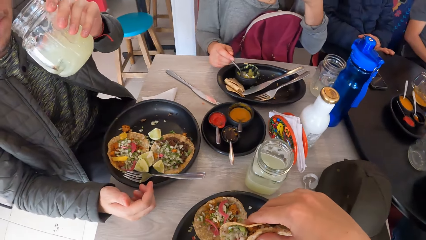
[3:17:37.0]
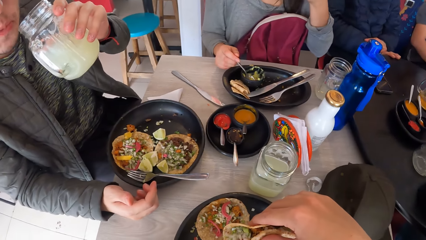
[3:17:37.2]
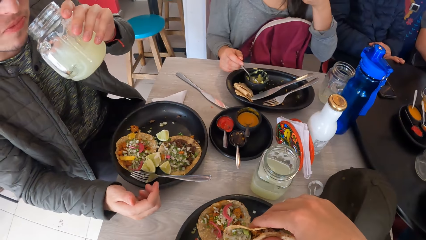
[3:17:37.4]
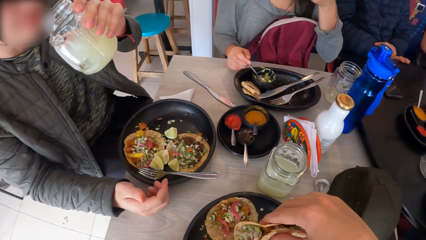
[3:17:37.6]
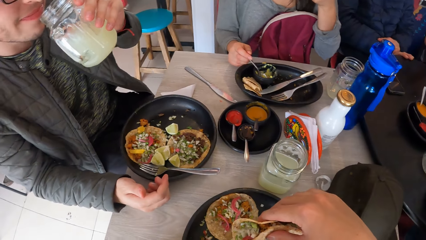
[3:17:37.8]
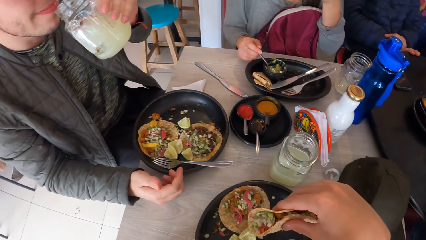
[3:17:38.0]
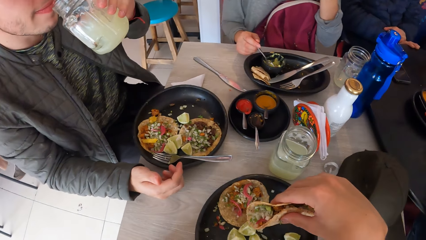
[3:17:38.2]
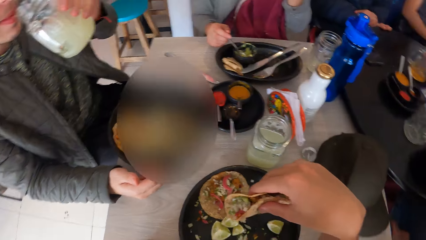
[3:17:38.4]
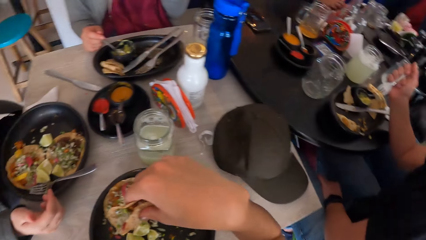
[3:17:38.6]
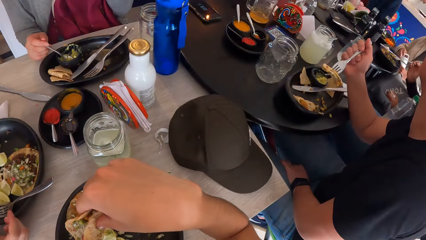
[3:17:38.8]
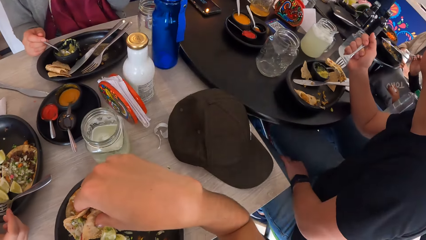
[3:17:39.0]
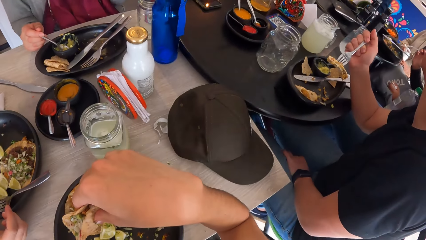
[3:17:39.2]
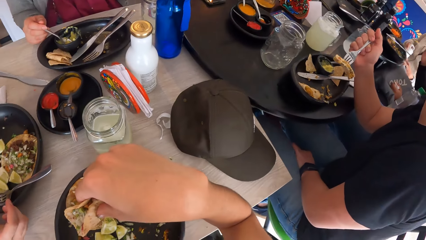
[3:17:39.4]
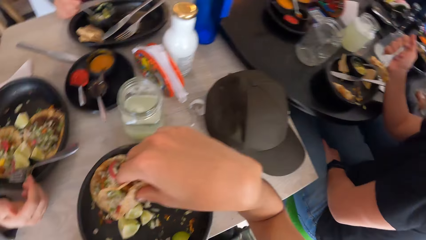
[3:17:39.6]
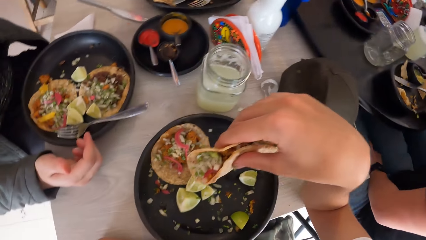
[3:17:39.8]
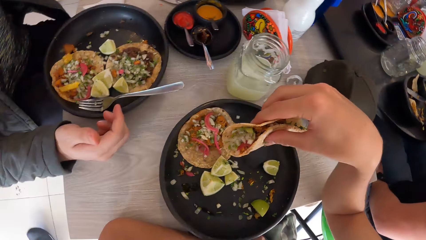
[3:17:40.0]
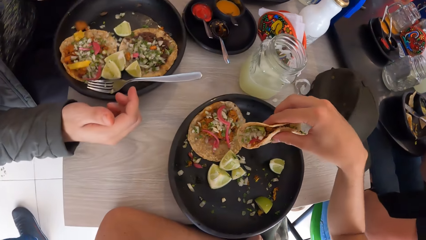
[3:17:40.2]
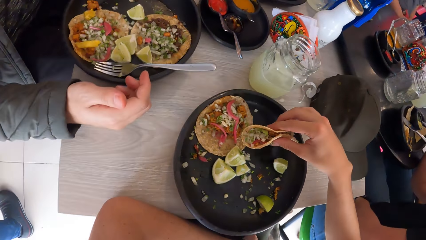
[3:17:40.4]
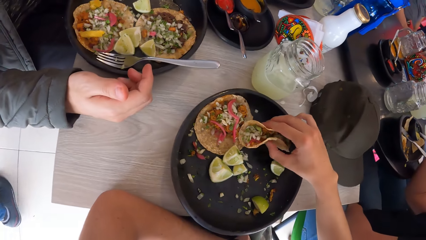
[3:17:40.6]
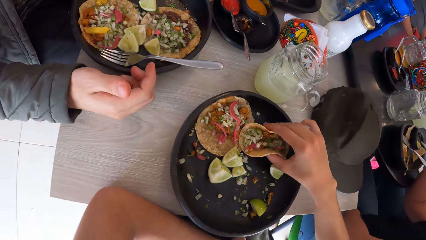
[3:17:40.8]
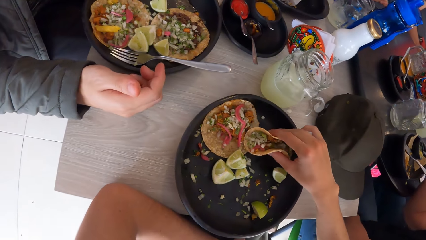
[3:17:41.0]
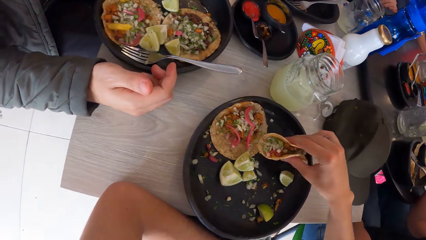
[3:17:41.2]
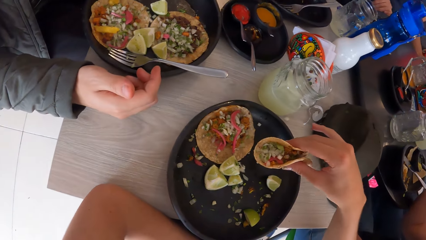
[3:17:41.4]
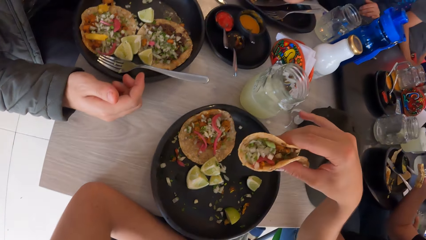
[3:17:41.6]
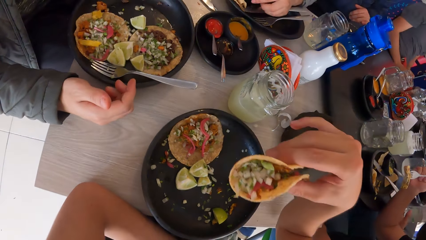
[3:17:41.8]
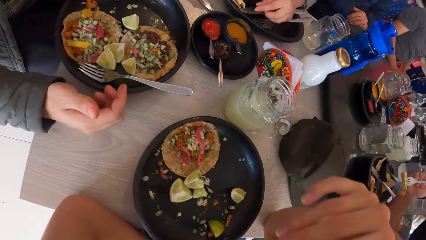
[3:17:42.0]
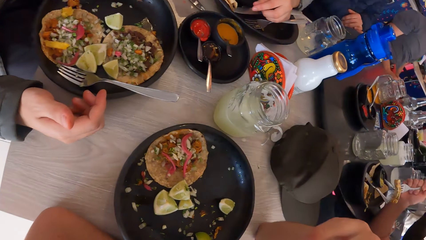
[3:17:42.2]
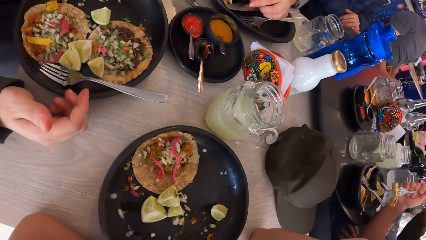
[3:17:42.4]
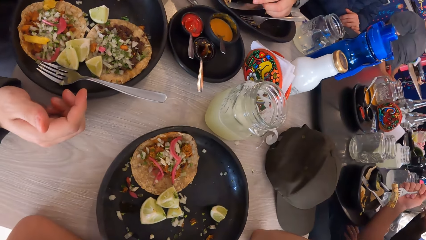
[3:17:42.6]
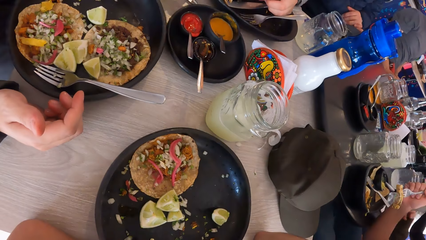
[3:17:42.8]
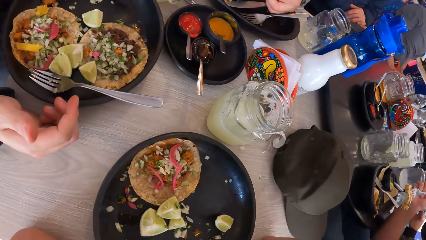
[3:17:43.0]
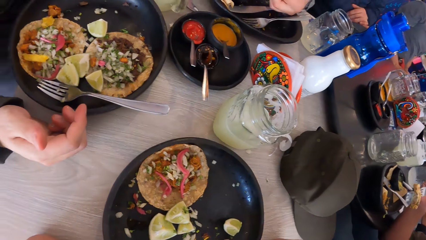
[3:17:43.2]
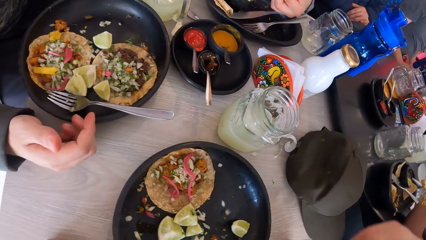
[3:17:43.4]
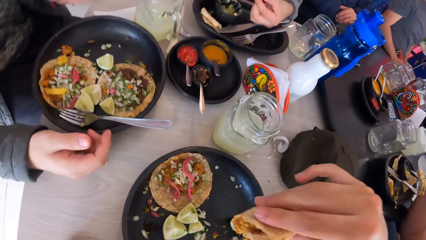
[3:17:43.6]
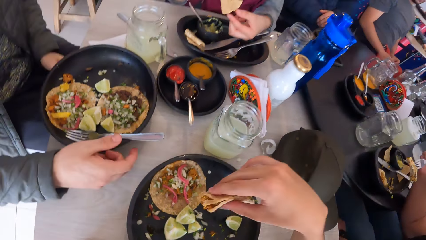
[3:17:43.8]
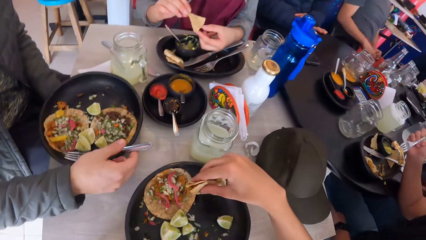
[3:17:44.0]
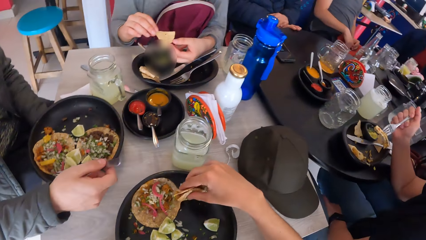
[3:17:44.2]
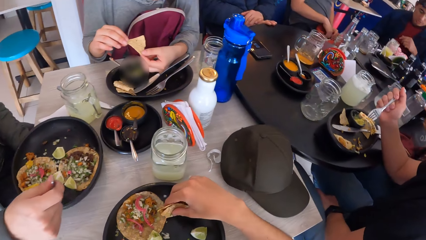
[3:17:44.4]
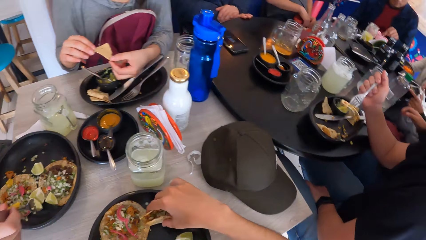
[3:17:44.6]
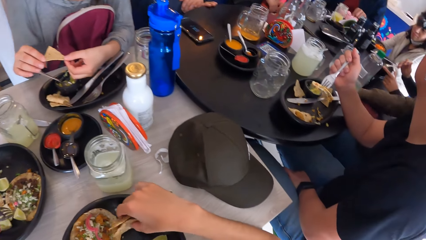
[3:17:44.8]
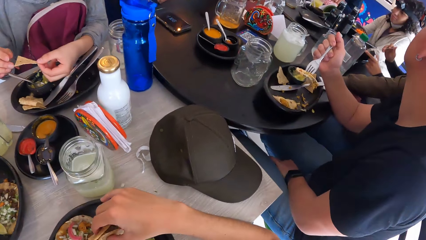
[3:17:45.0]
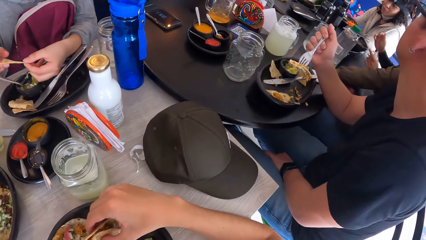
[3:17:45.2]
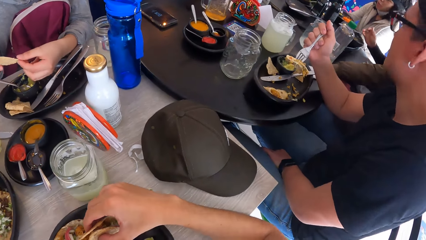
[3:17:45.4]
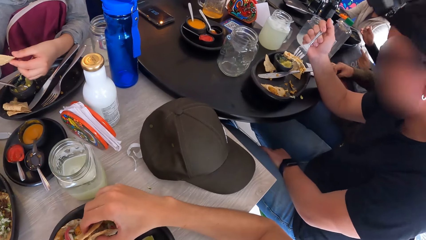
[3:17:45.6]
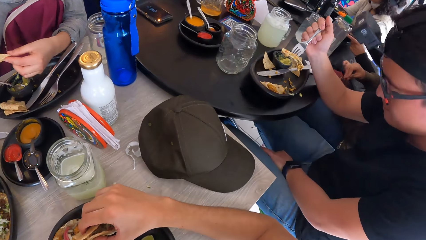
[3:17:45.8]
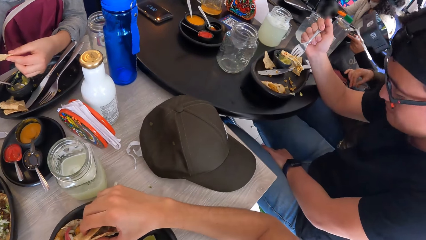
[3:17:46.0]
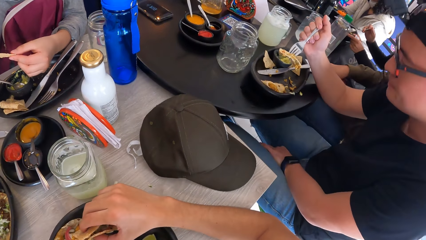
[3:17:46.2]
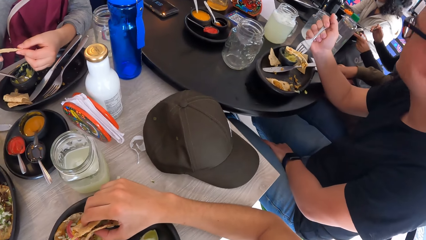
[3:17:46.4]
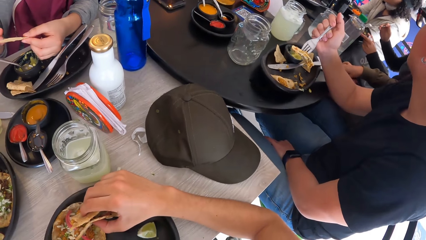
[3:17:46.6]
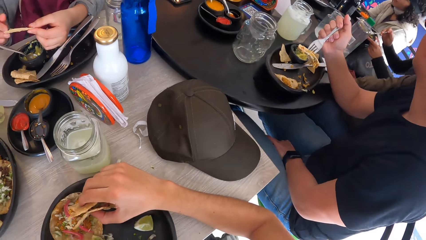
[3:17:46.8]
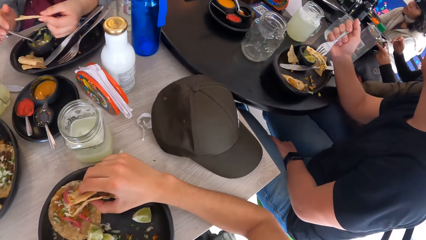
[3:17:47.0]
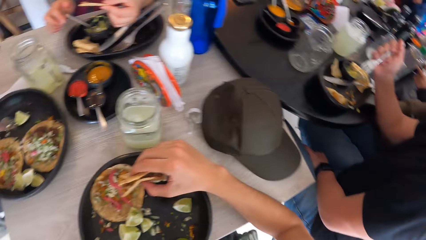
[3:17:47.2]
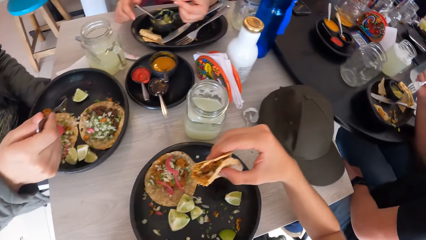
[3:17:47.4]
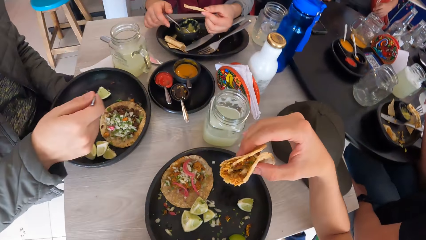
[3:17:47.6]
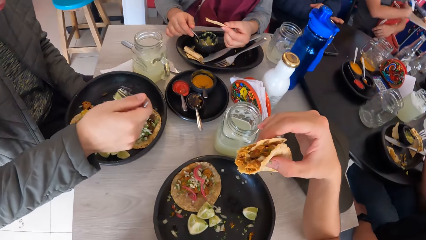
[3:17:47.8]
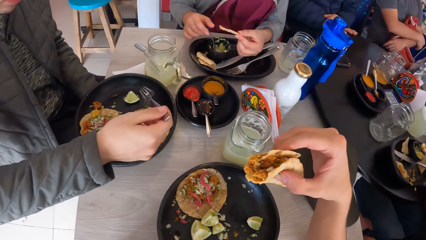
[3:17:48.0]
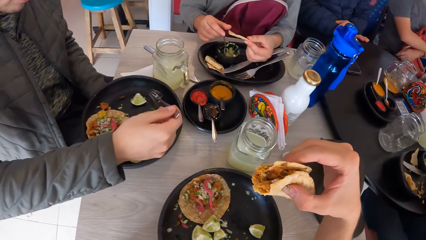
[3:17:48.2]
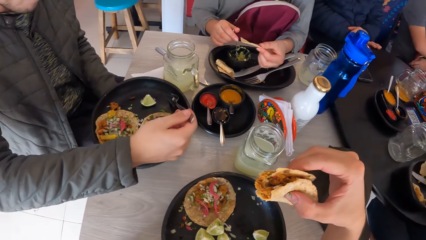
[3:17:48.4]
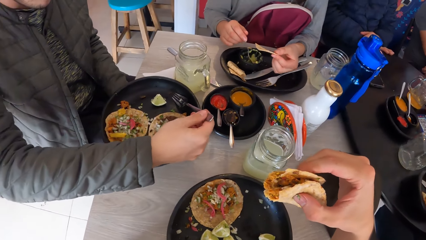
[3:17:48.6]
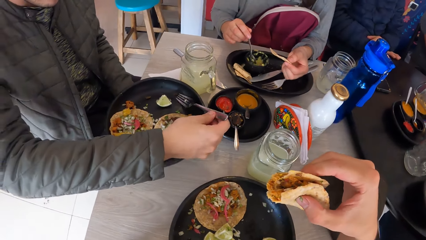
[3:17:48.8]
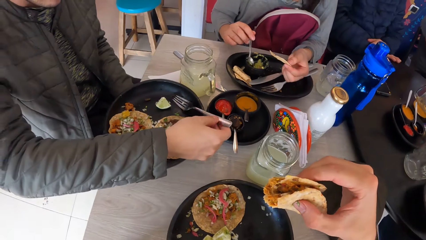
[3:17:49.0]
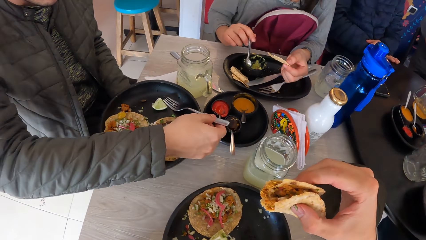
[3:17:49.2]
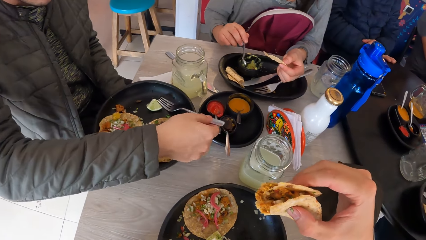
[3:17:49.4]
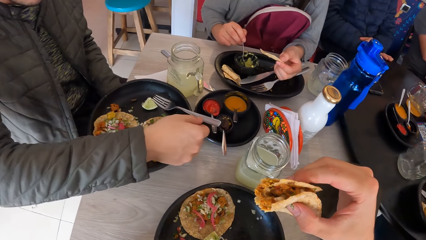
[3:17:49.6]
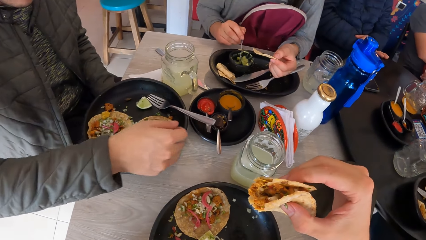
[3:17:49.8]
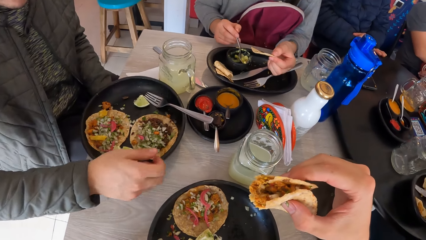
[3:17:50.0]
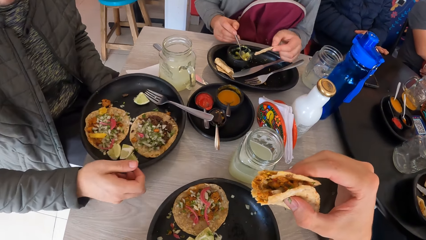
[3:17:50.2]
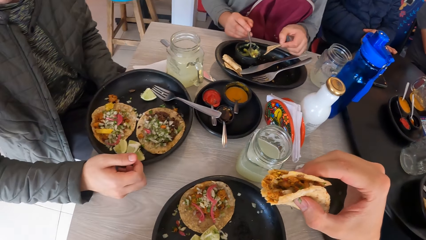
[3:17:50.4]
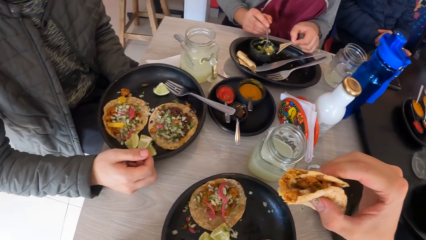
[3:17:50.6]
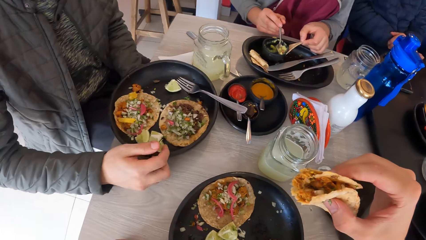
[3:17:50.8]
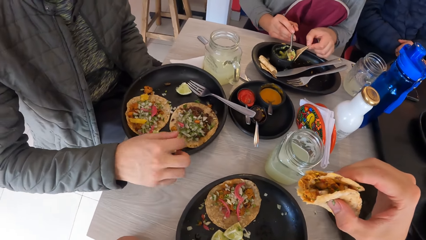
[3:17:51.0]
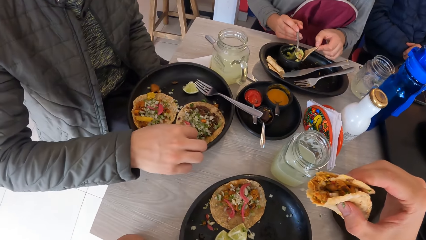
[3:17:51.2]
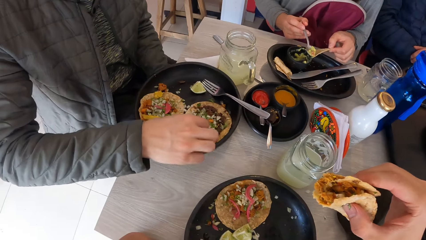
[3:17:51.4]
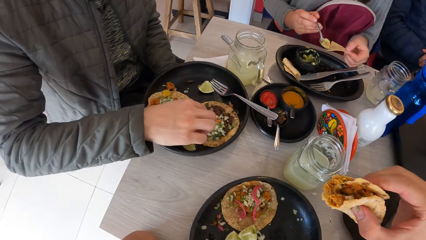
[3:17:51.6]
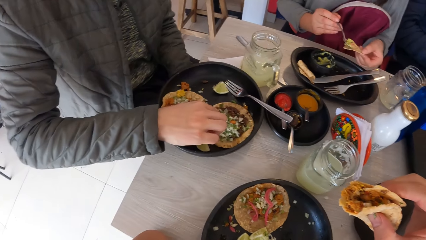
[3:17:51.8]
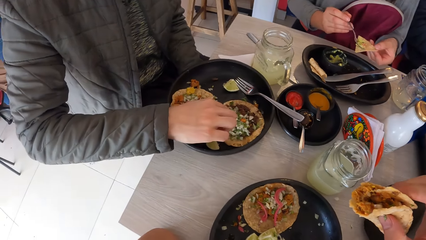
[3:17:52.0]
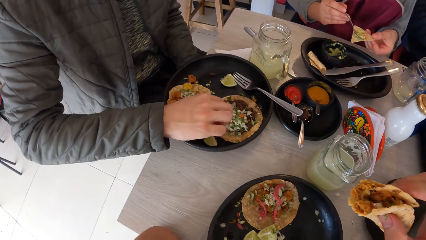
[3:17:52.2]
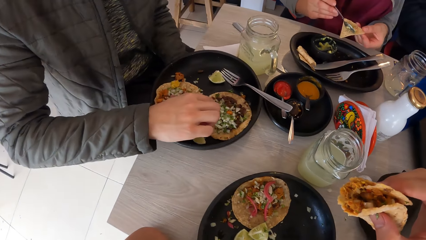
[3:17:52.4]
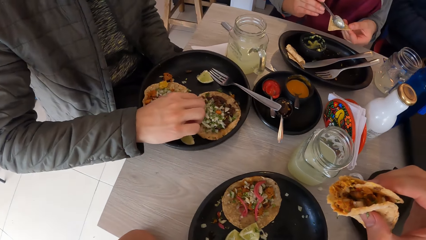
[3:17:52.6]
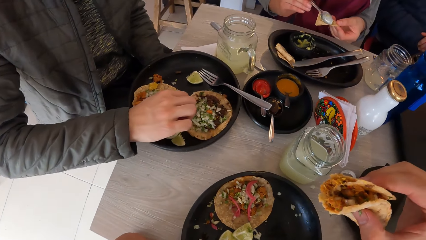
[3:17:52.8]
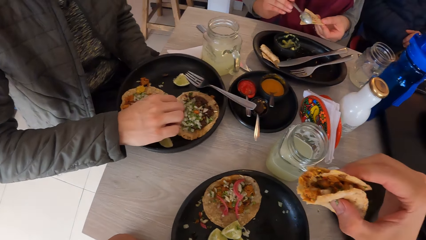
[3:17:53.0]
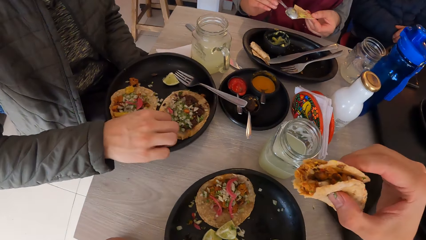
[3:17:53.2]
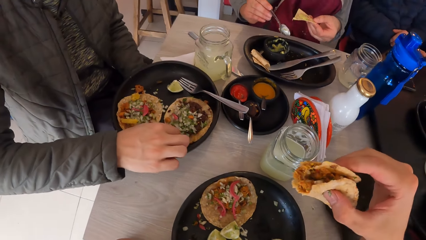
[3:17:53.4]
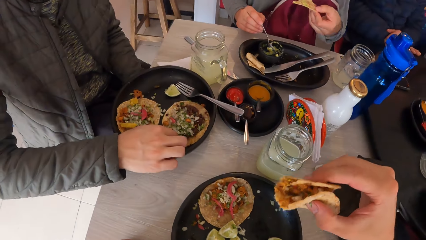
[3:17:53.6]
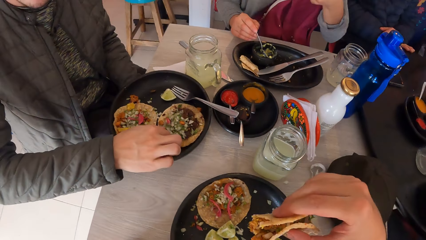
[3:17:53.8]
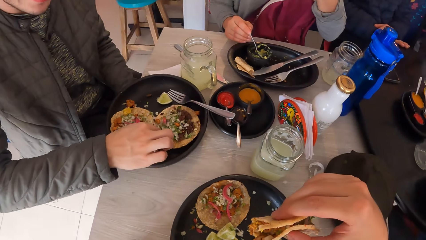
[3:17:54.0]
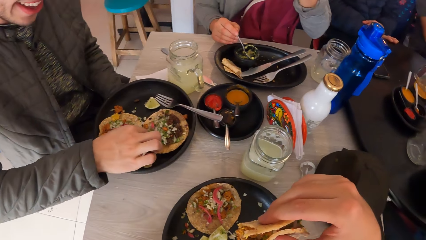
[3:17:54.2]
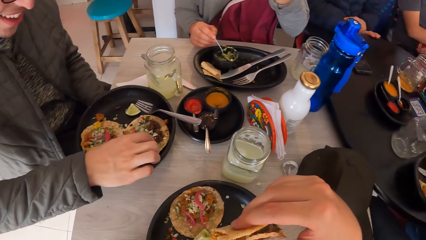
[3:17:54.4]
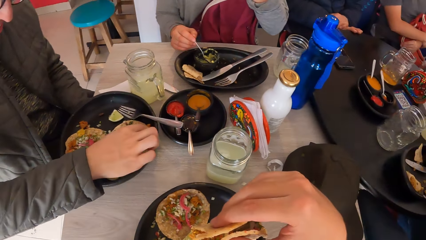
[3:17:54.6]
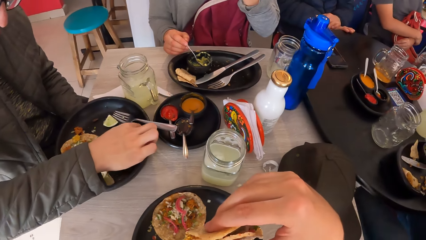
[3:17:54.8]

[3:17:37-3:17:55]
The camera wearer looks around. He puts the taco in his right hand on the plate. He picks up the taco from the plate with his right hand. He eats the taco. The woman holds a chip with her left hand. The man picks up a fork from the plate with his right hand. The camera wearer lowers his hand. The woman picks up the spoon from the bowl with her right hand. The man puts the fork on the plate with his right hand. The woman scoops sauce from the bowl with the spoon in her right hand. The woman puts the sauce on the chip with the spoon in her right hand. The man shifts the taco on the plate with his right hand.
